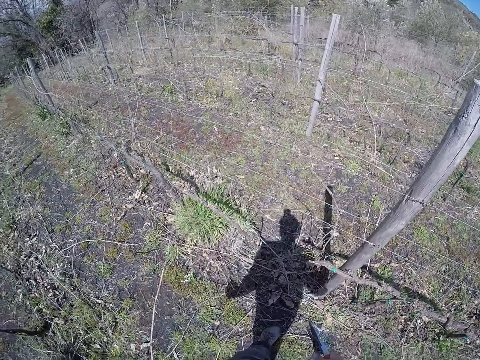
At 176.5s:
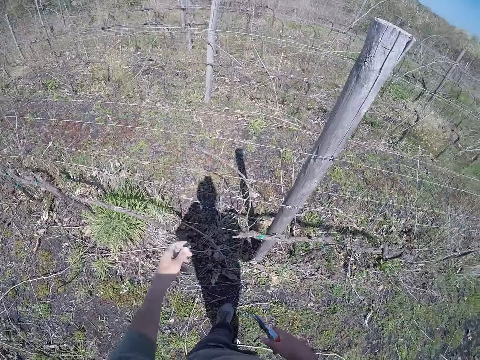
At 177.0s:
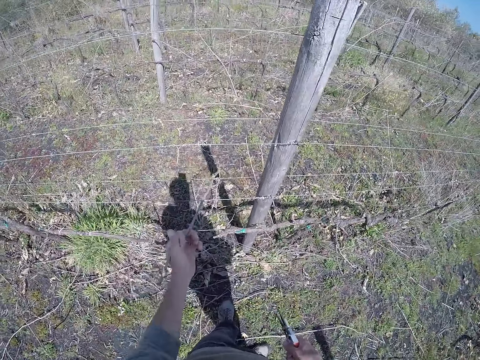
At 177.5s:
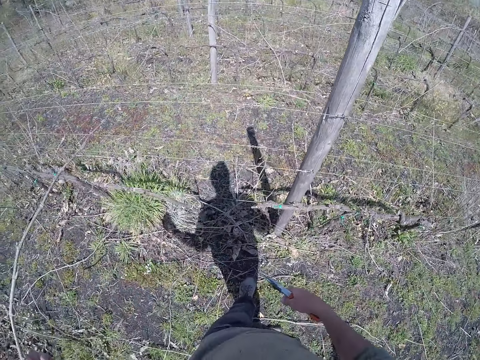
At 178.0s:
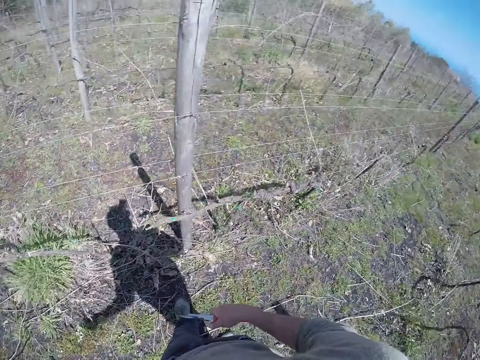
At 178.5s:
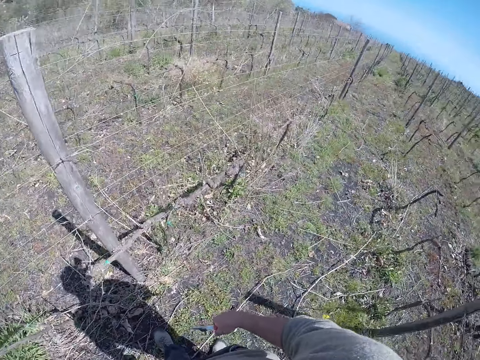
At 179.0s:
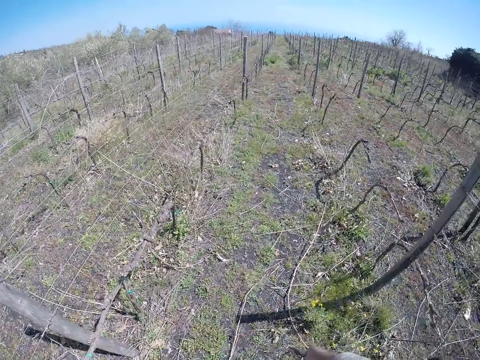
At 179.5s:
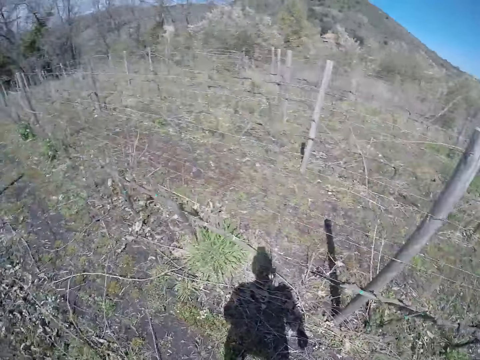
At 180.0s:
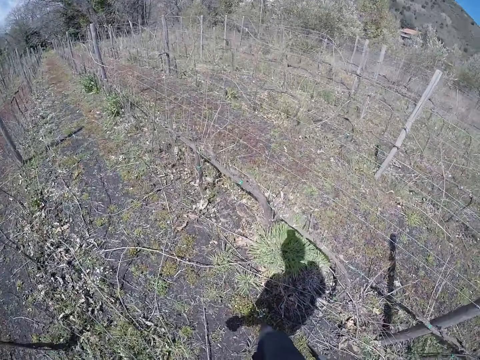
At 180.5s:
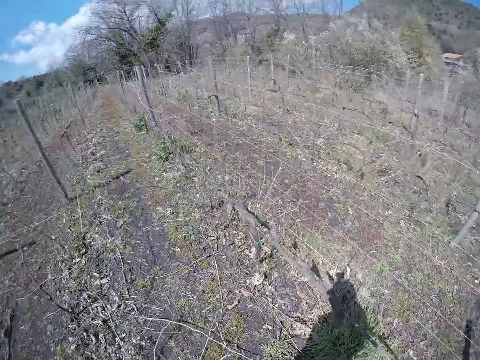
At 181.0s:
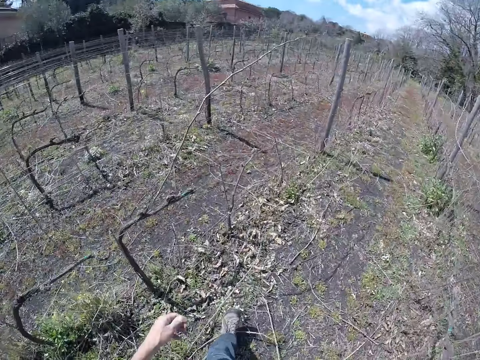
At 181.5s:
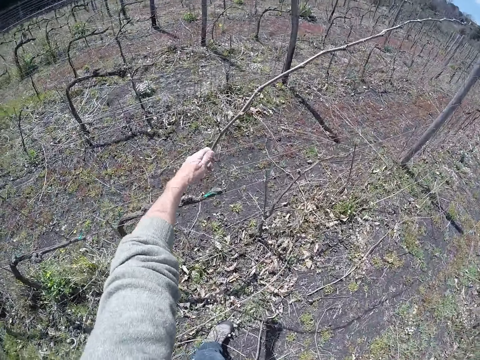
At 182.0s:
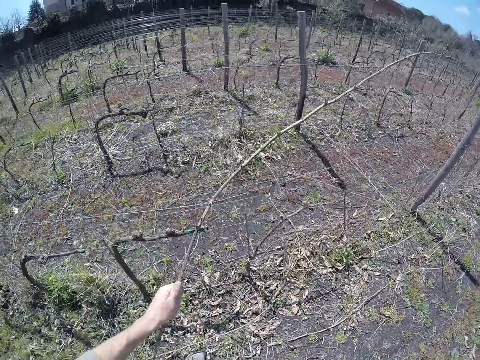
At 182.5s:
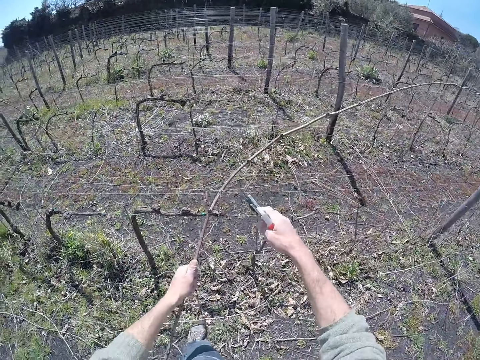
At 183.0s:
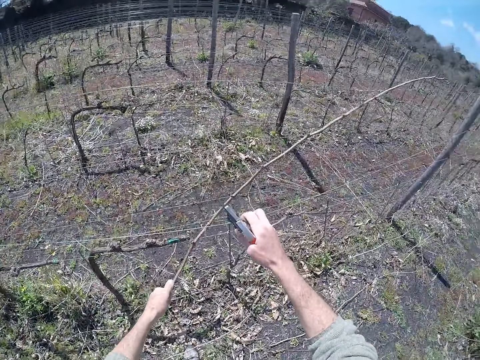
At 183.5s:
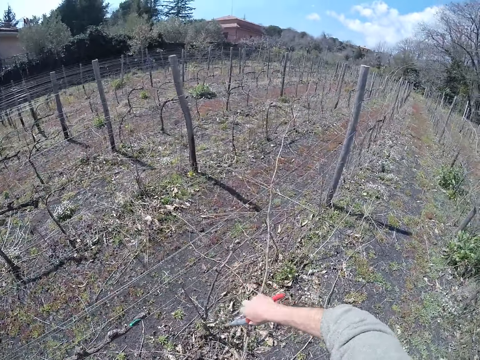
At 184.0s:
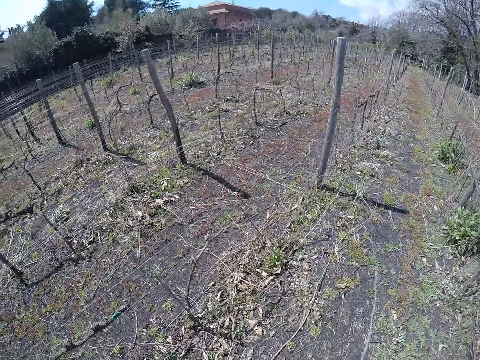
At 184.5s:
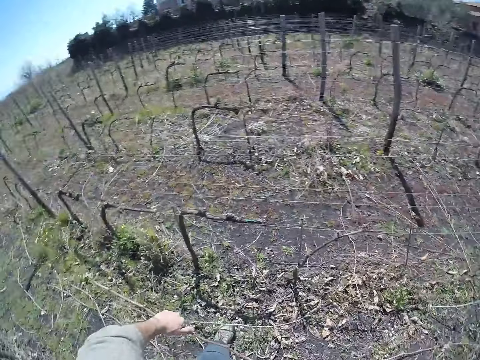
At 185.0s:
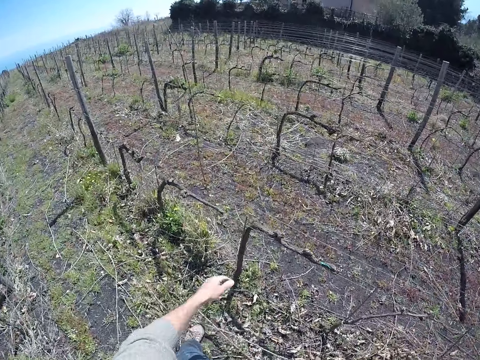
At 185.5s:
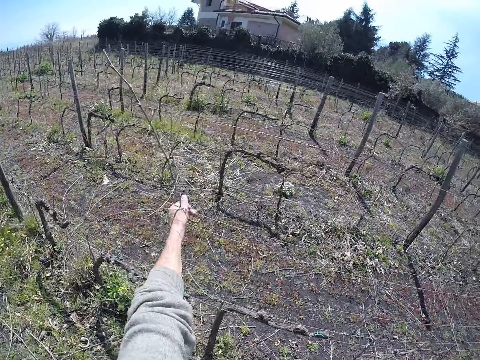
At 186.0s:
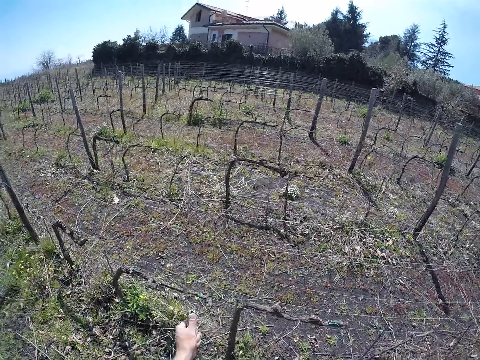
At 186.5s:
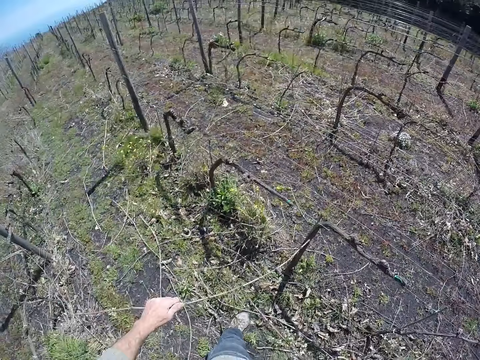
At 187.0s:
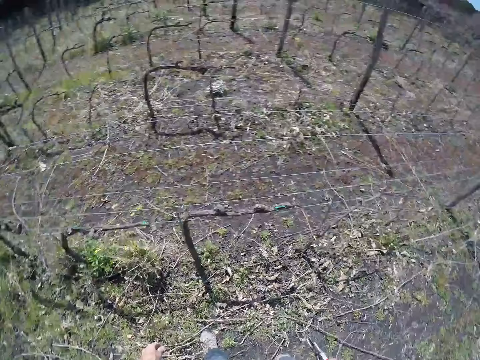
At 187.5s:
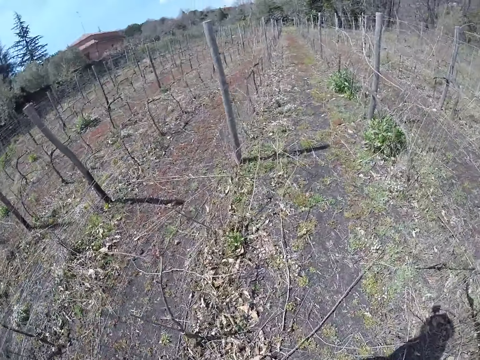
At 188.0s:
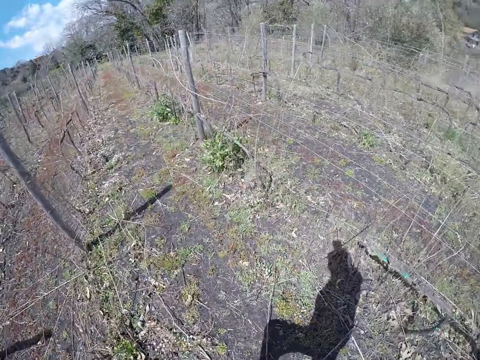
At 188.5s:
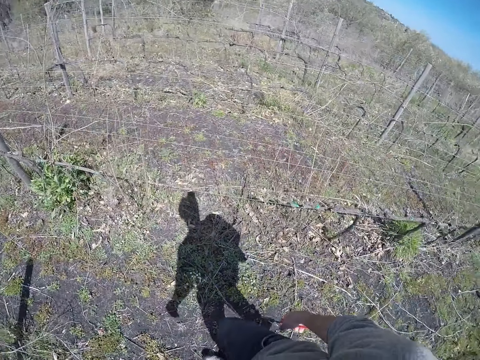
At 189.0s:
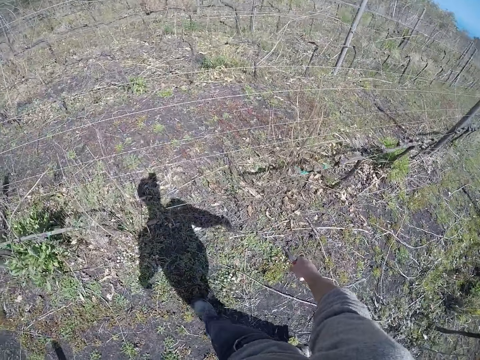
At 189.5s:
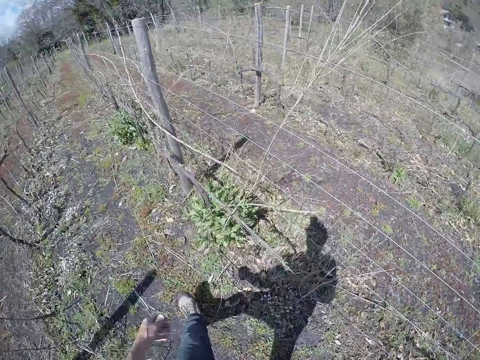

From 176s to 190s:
The camera wearer puts a piece of wood on the ground. He removes a dry stem from a barbed wire fence with his left hand. He looks around. He walks around. He drags a dry stem from the barbed wire fence with his left hand. He pulls a barbed wire with his right hand. He drags the dry stem from the barbed wire fence with both hands. He drops the dry stem in his hands on the ground. He removes a dry stem from the barbed wire fence with his left hand. He drops the dry stem in his left hand on the ground. He walks around.

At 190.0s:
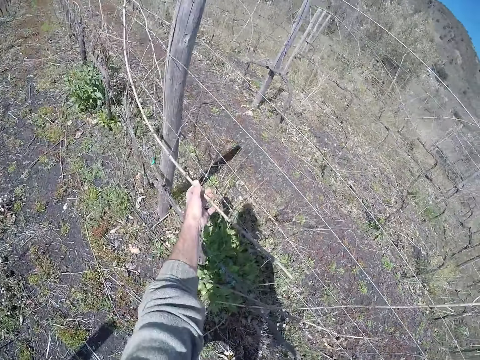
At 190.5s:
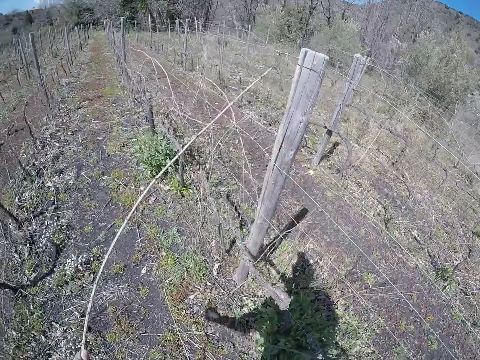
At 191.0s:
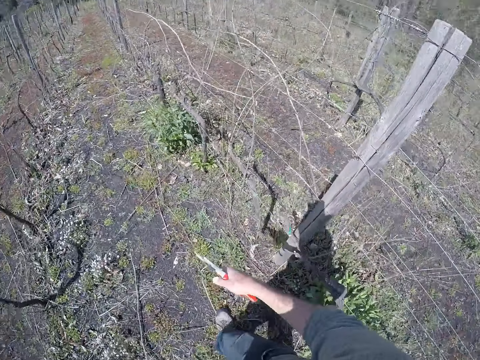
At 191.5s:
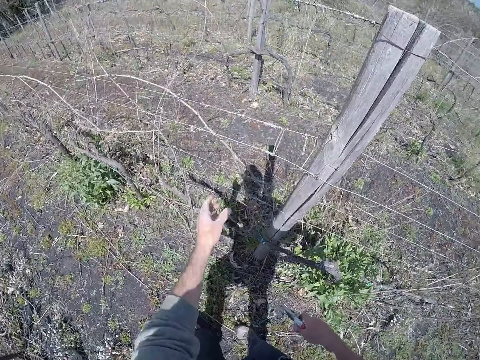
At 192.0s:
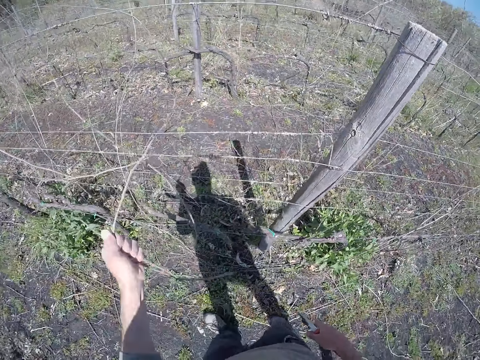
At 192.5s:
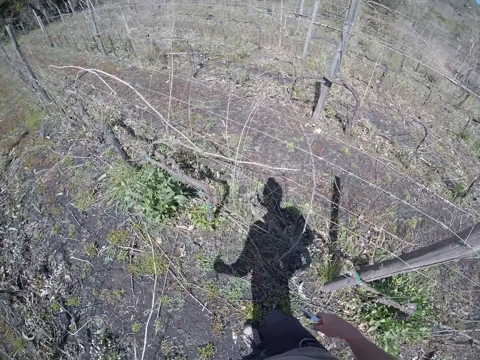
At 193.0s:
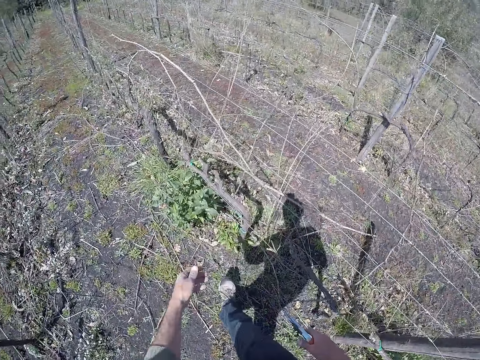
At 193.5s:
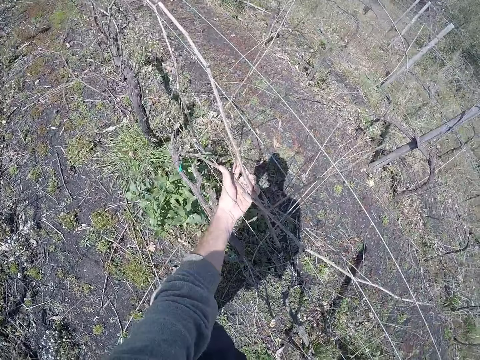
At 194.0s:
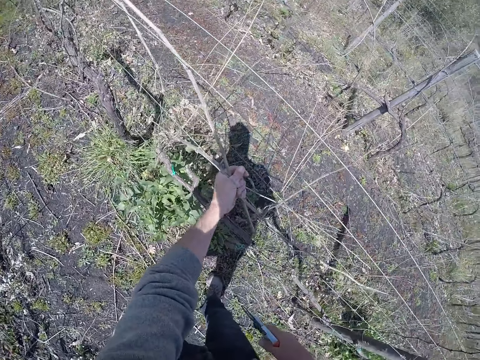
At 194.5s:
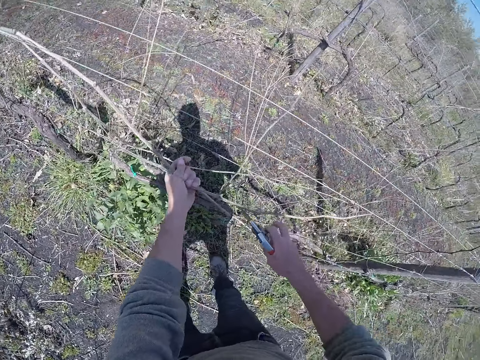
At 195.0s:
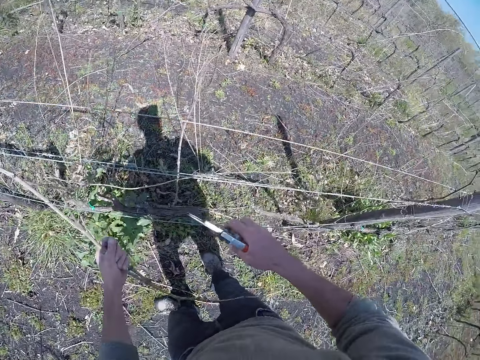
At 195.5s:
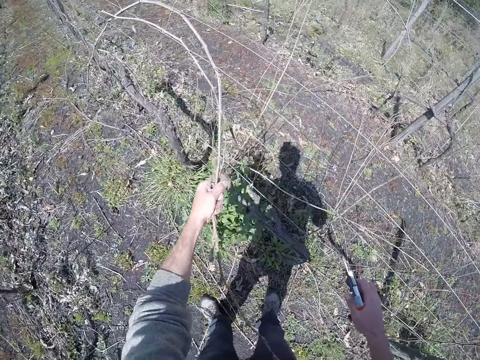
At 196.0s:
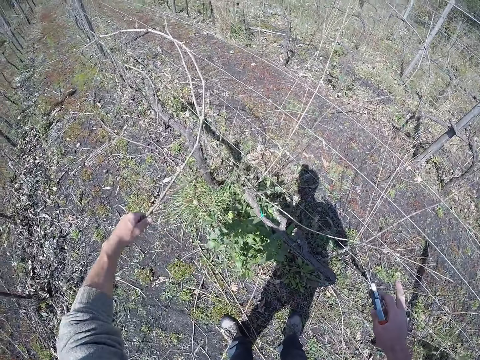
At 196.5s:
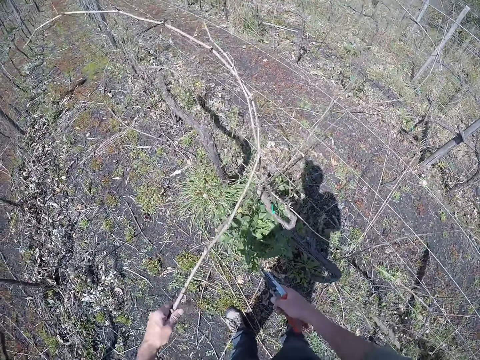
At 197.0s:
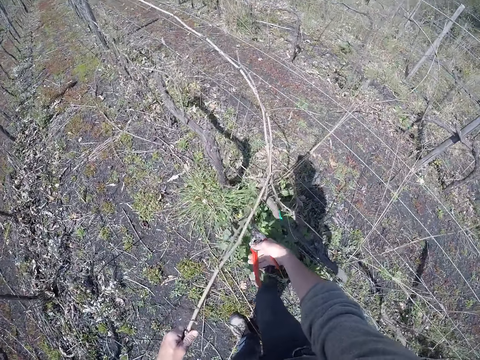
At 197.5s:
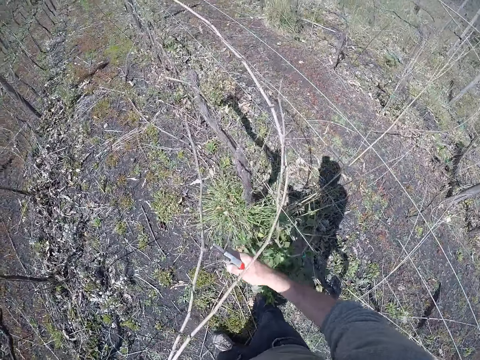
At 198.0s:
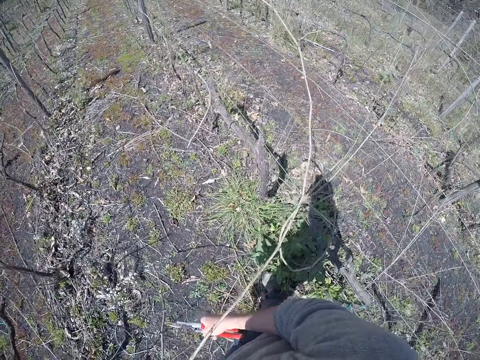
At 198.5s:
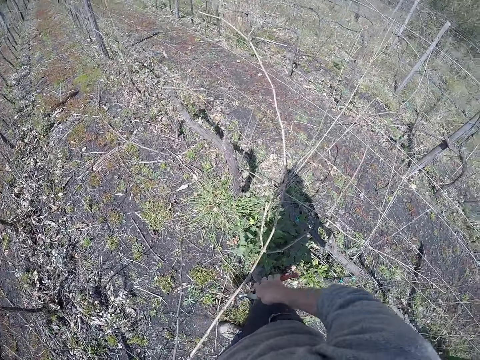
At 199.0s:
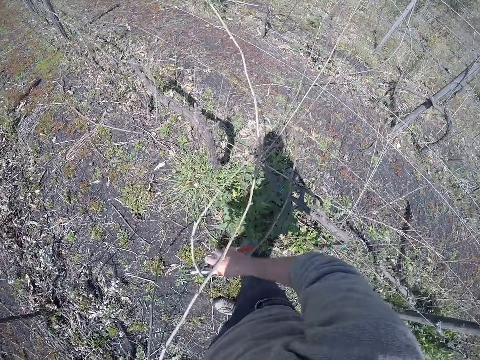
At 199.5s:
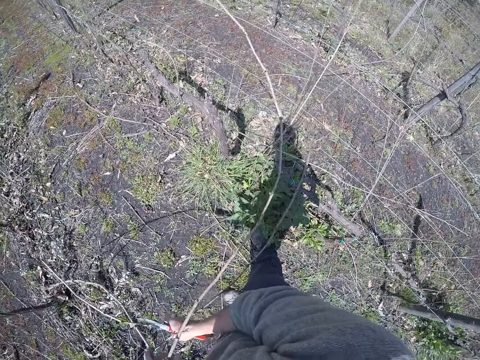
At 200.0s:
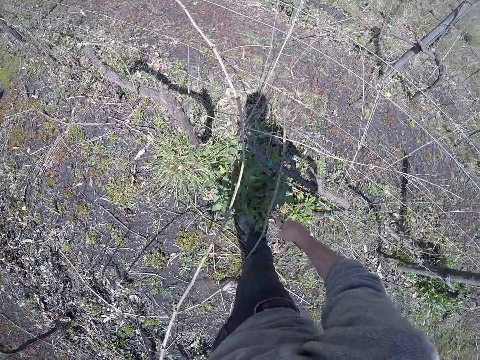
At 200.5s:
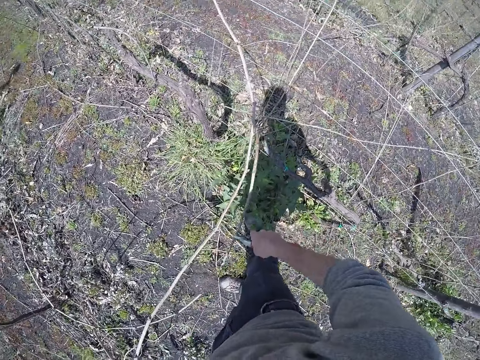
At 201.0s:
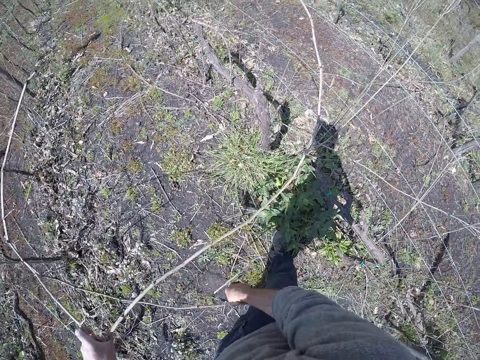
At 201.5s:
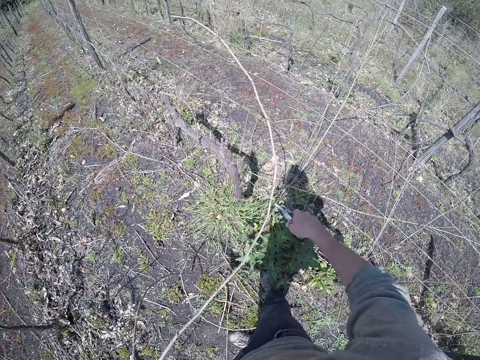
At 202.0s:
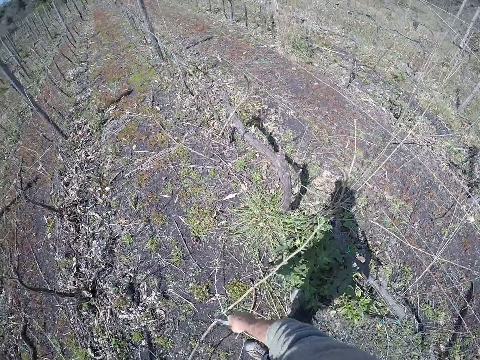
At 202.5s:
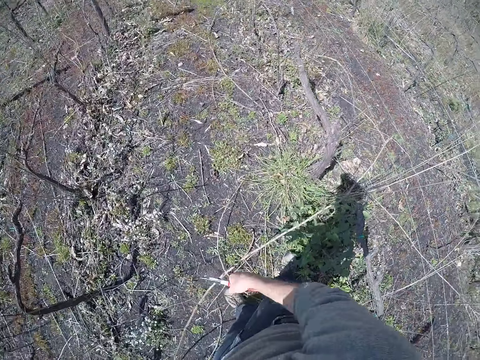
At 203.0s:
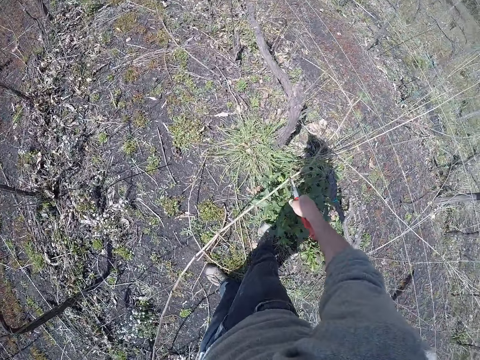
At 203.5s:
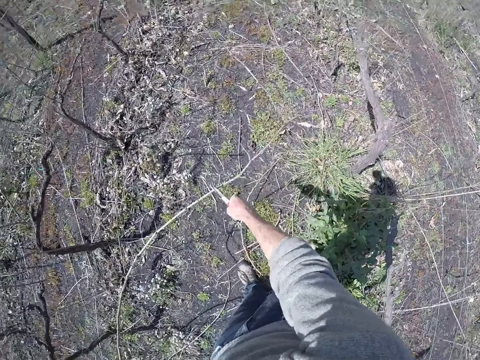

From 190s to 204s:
The camera wearer removes a dry stem from a barbed wire fence with his left hand. He puts a piece of wood on the ground. He removes a piece of wood from the fence. He puts the piece of wood on the ground. He drags some dry stems from the barbed wire fence with his left hand. He cuts the dry stems in his left hand with the cutter in his right hand.
